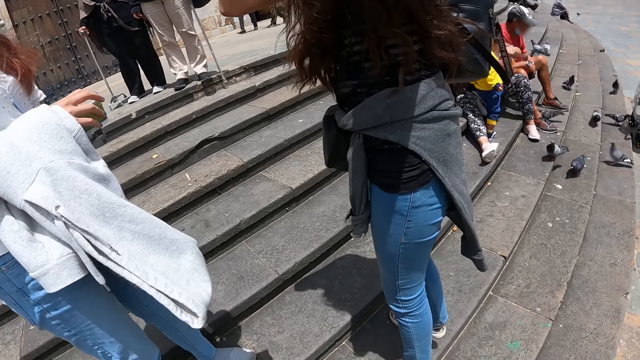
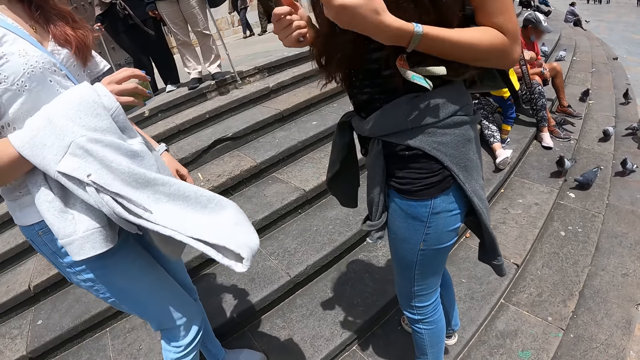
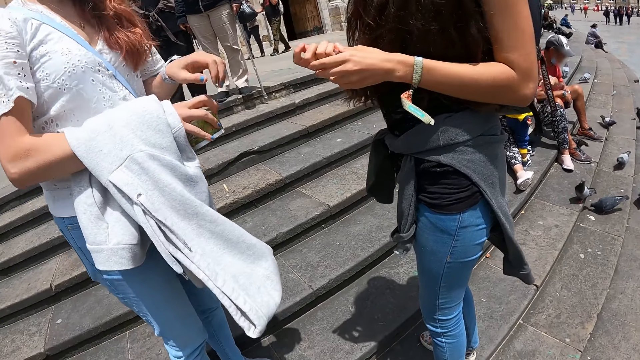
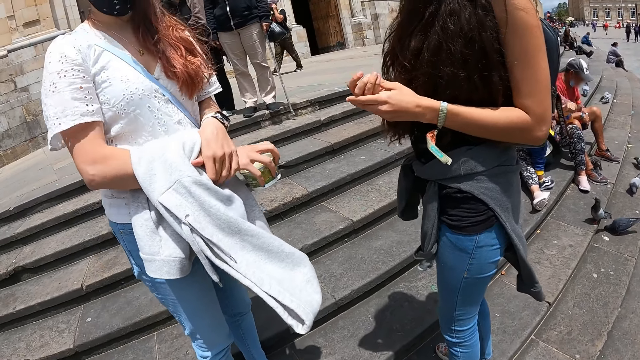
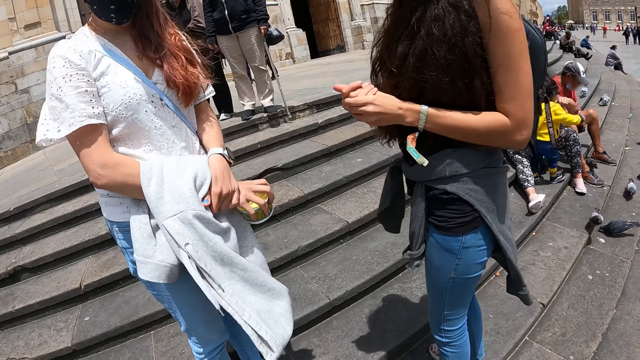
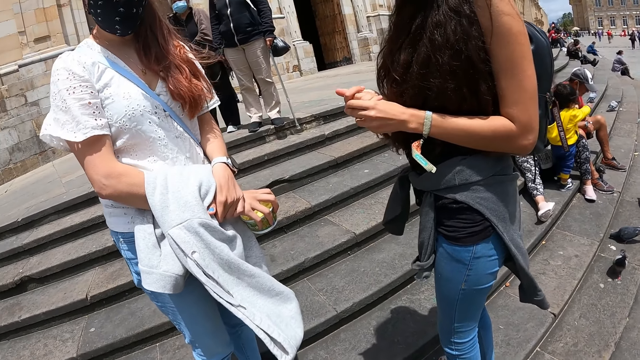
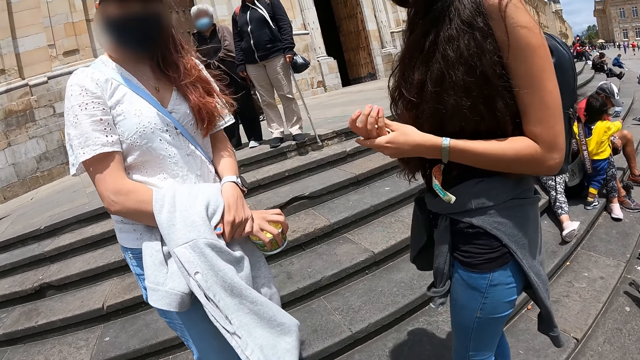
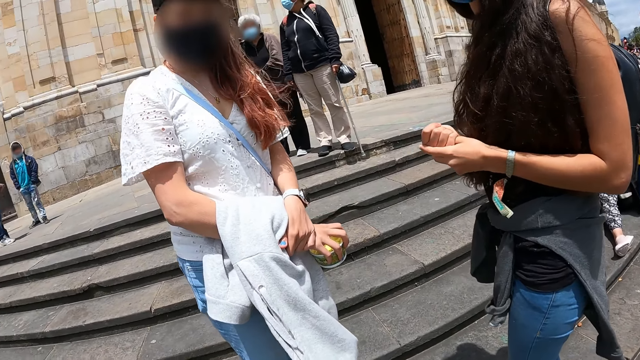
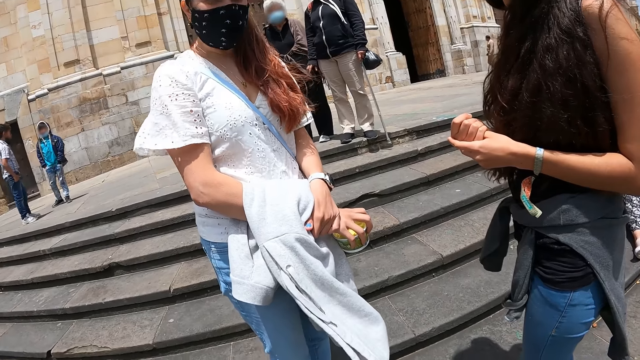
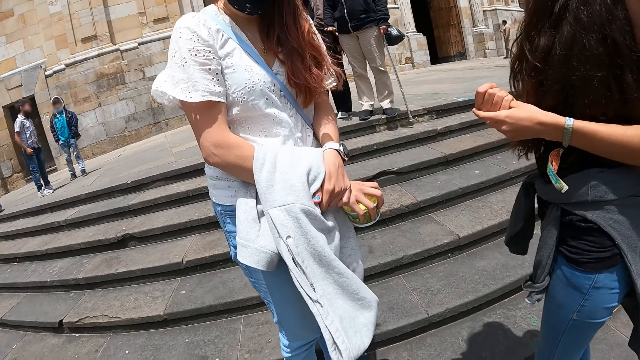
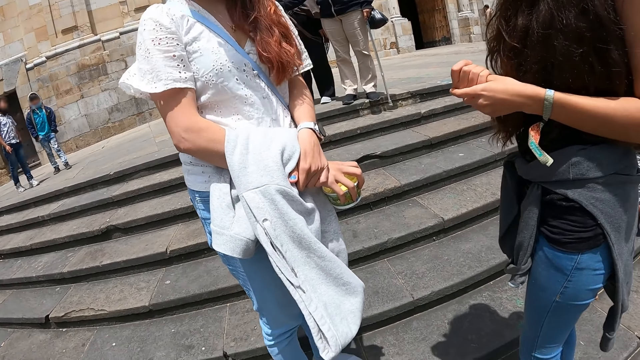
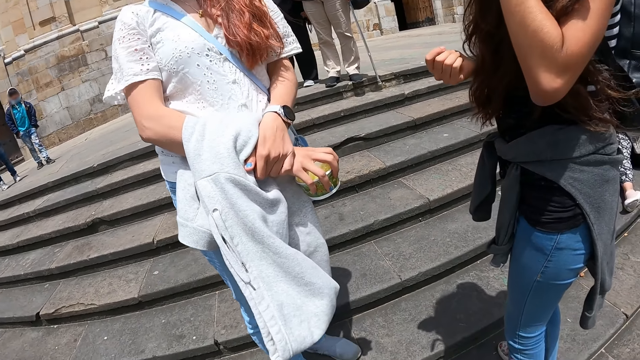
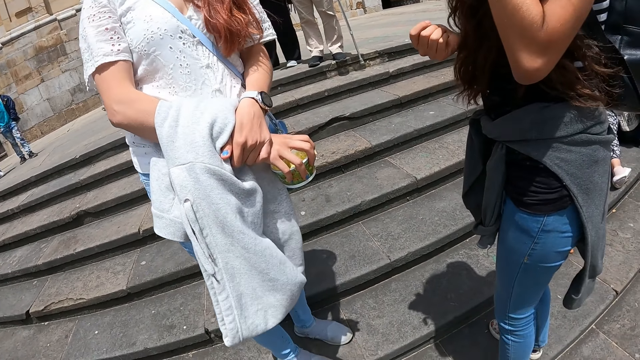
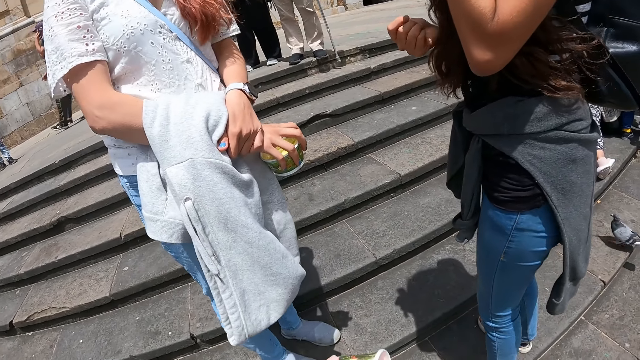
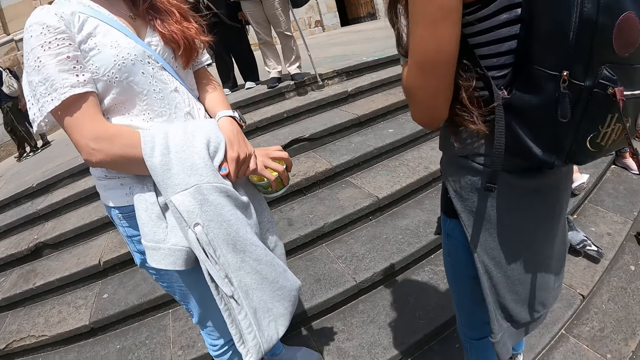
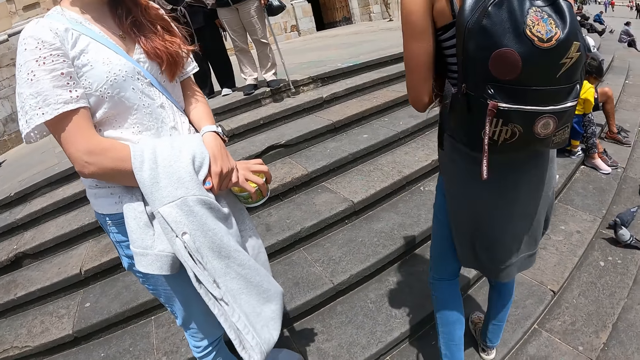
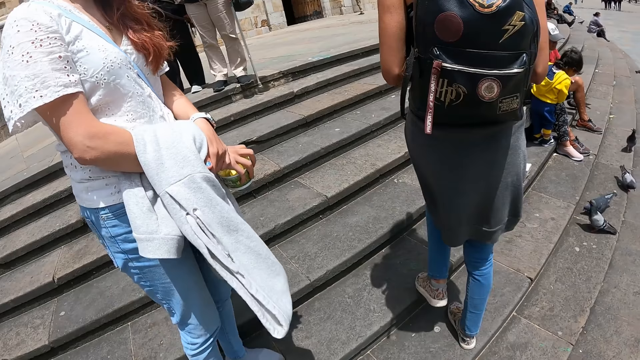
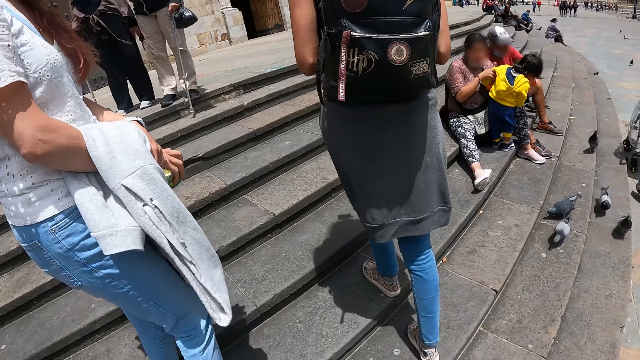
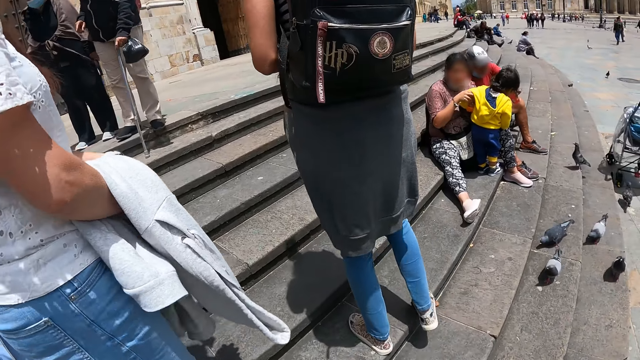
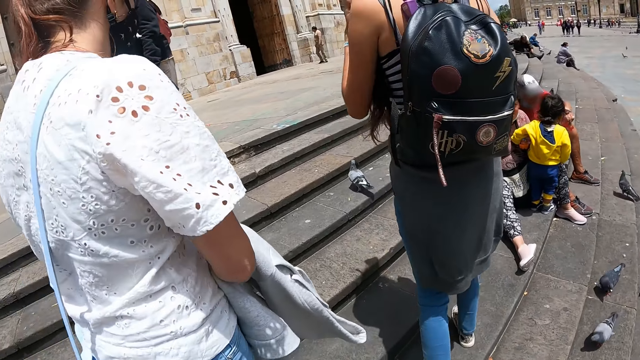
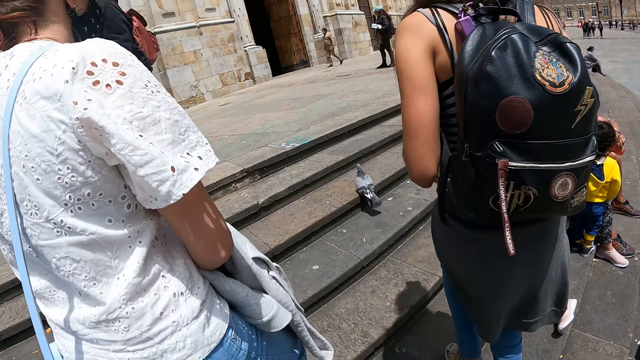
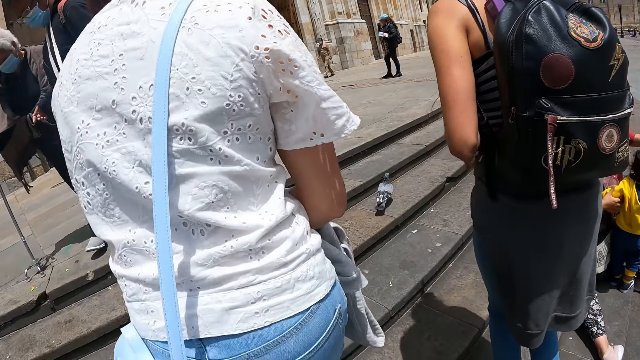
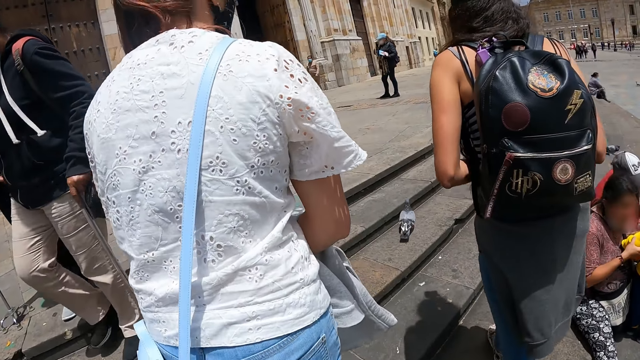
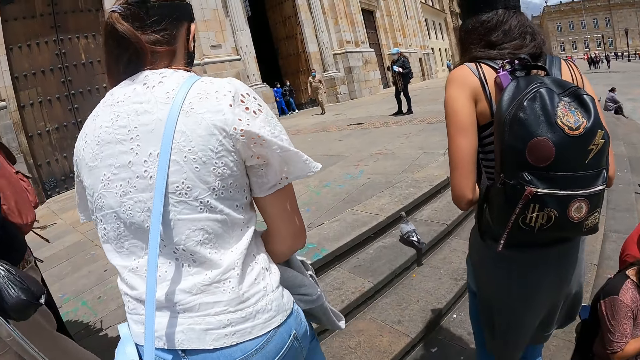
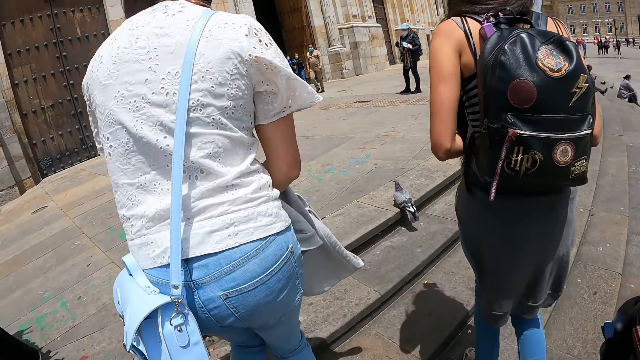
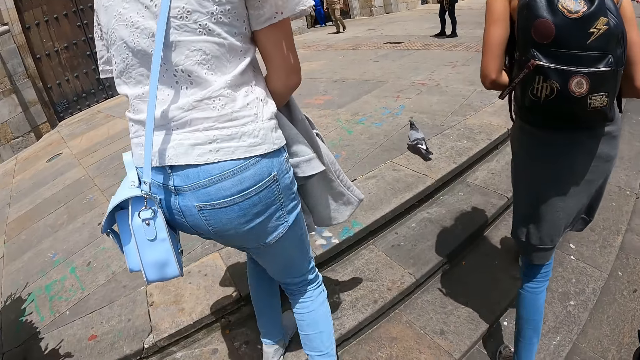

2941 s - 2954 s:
The camera wearer looks around the stairs. They walk upstairs.

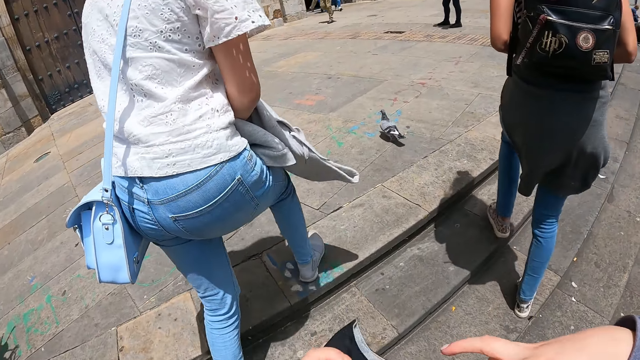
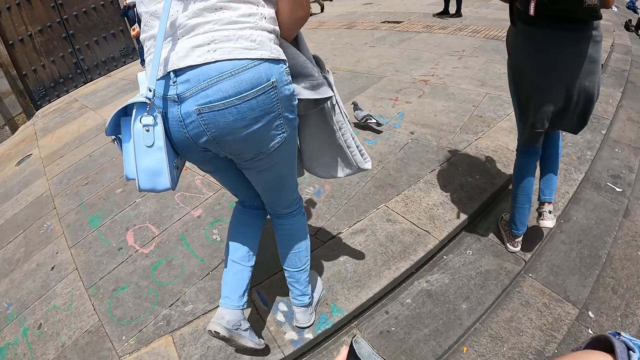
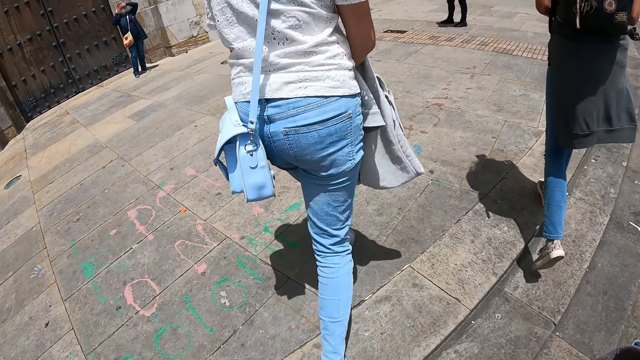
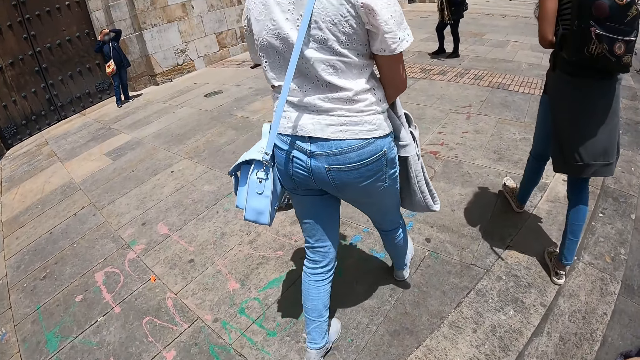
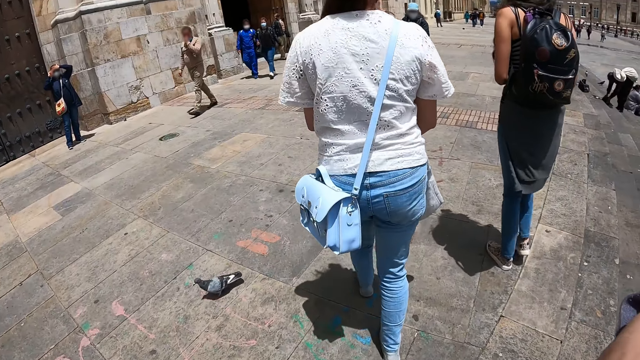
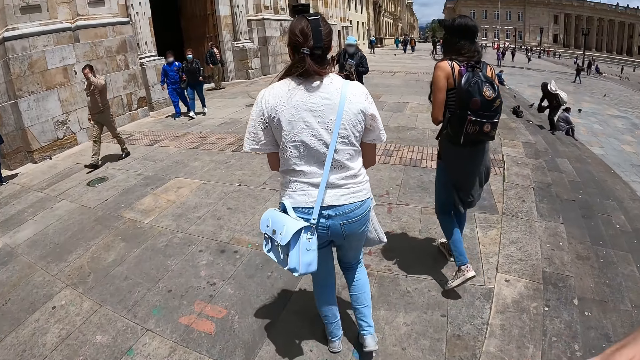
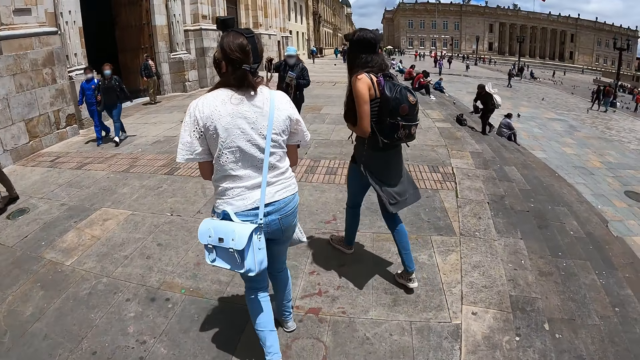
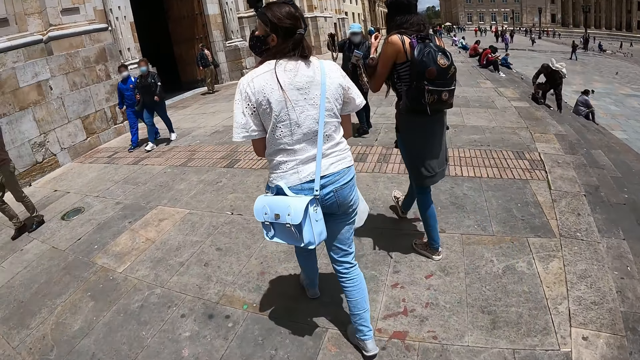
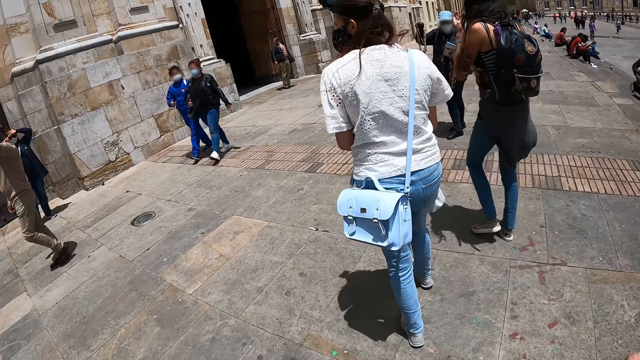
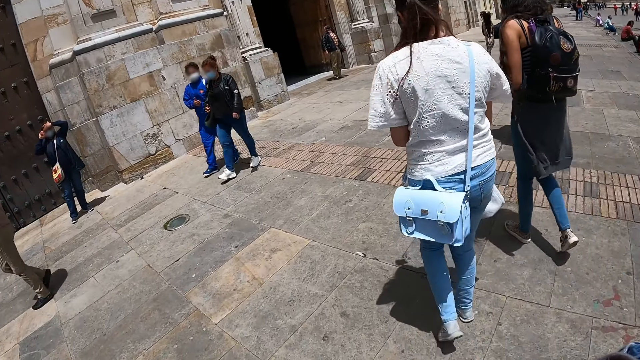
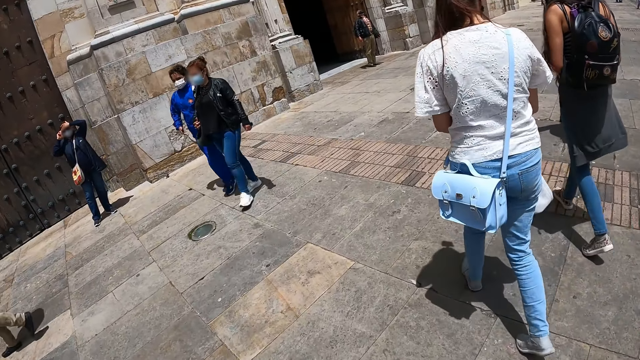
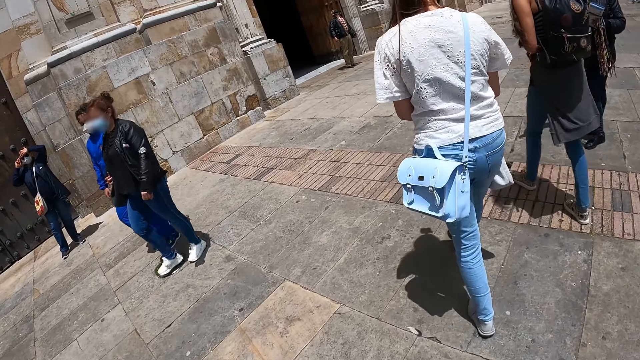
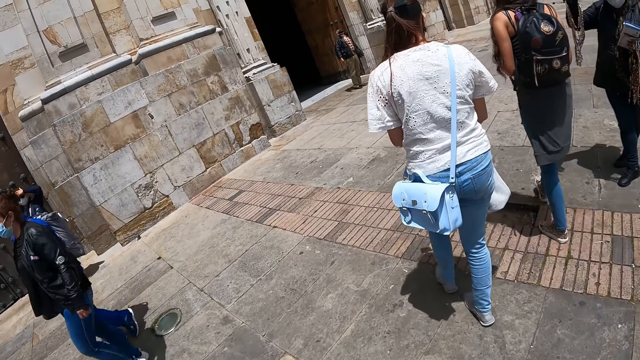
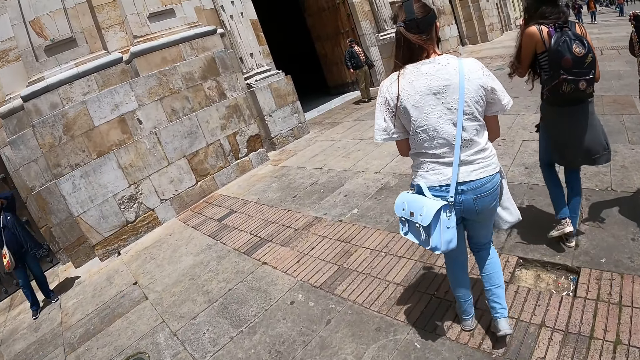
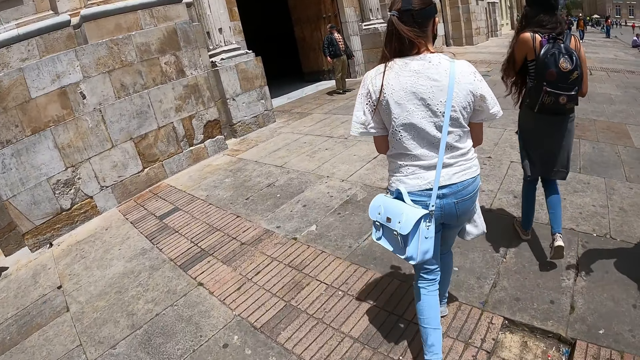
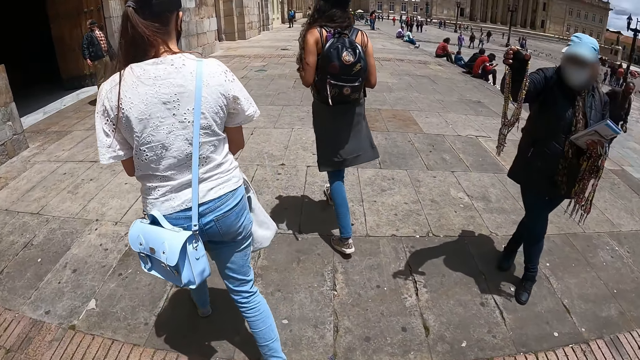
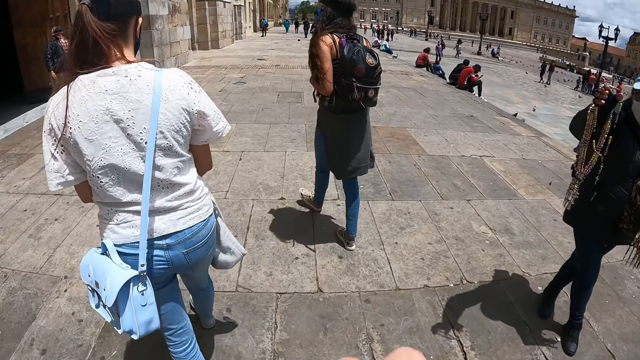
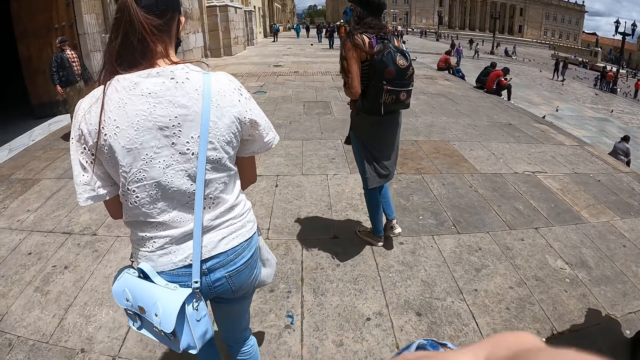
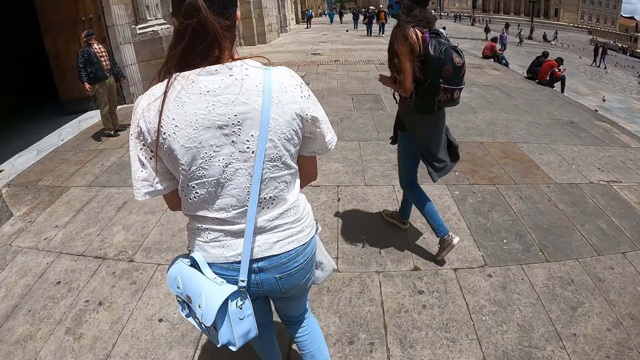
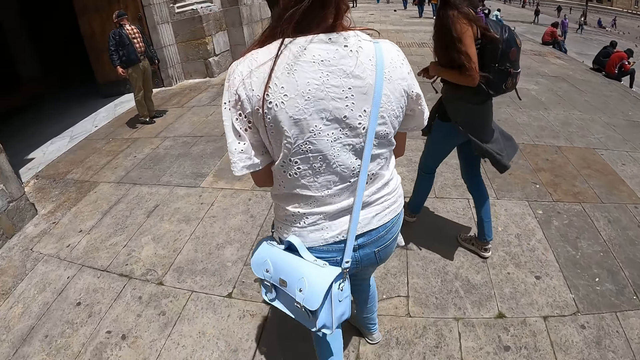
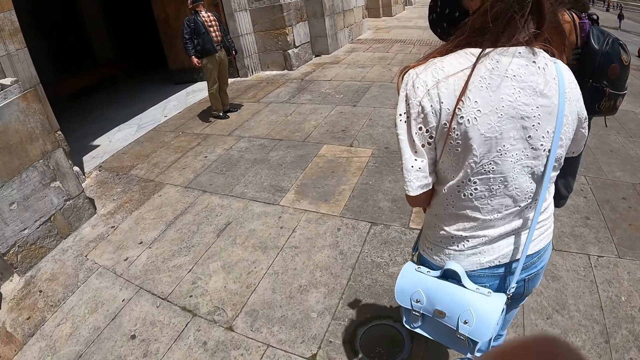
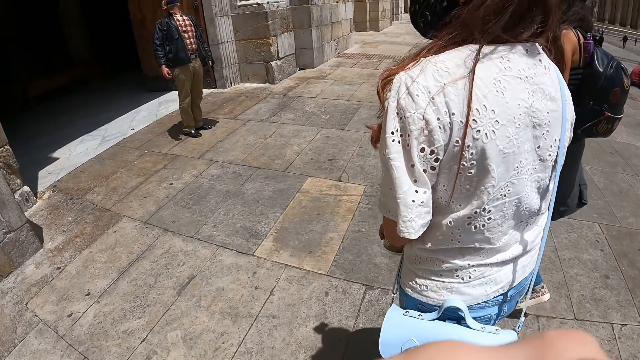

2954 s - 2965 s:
The camera wearer walks towards a church. They walk along in the street.
